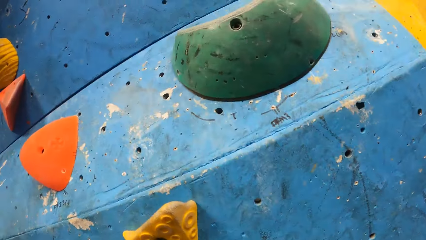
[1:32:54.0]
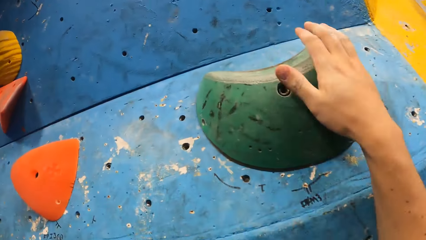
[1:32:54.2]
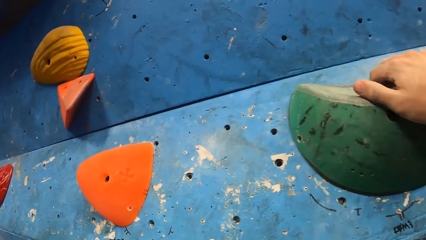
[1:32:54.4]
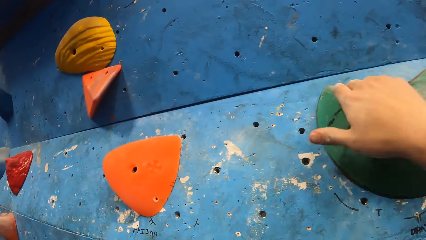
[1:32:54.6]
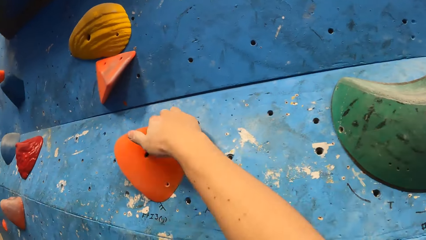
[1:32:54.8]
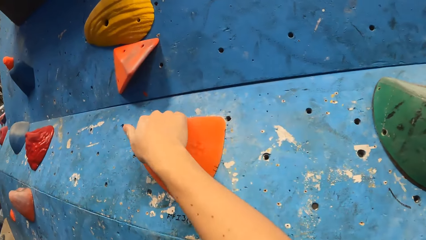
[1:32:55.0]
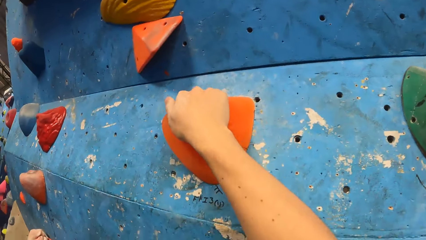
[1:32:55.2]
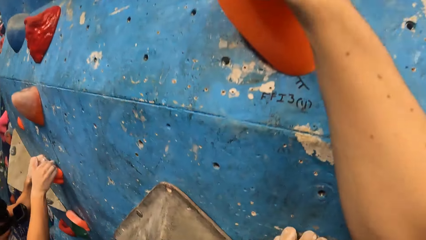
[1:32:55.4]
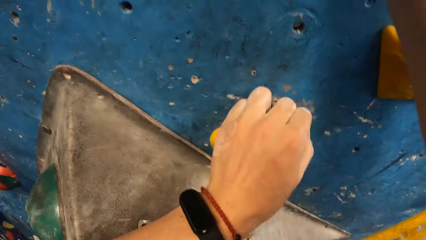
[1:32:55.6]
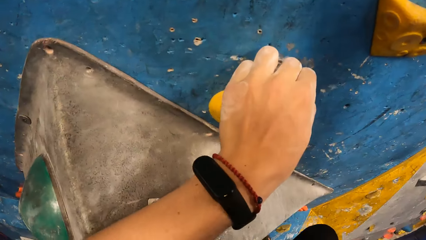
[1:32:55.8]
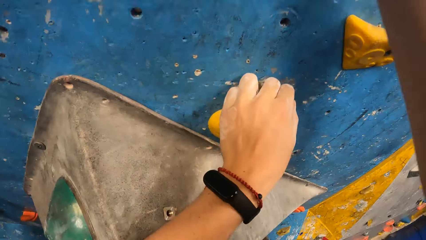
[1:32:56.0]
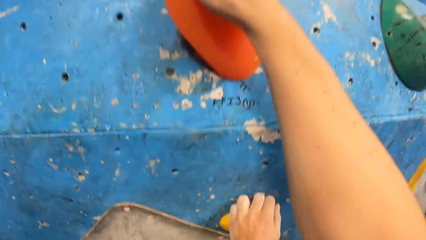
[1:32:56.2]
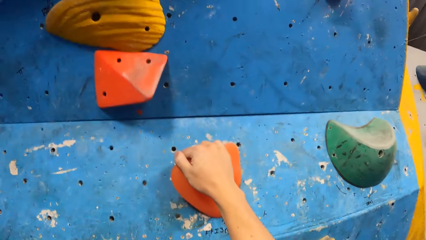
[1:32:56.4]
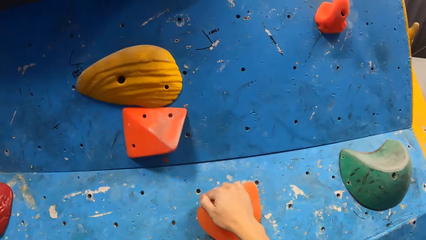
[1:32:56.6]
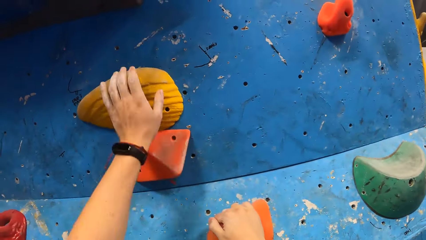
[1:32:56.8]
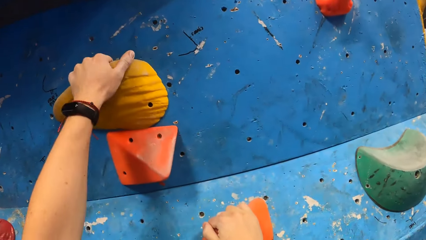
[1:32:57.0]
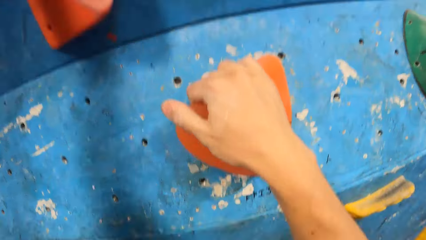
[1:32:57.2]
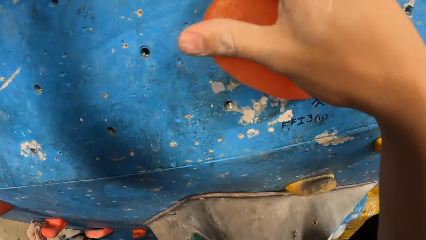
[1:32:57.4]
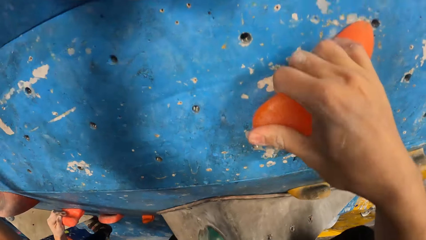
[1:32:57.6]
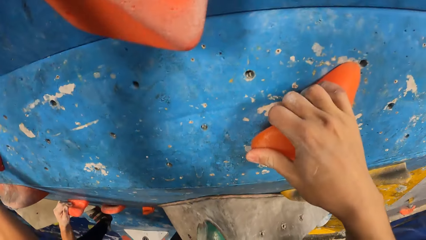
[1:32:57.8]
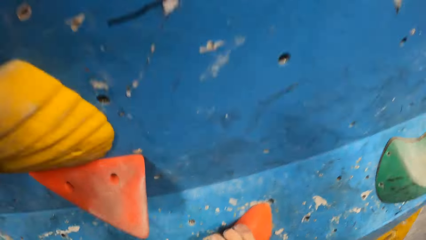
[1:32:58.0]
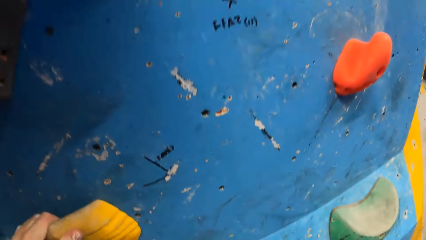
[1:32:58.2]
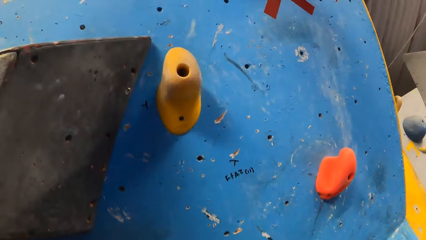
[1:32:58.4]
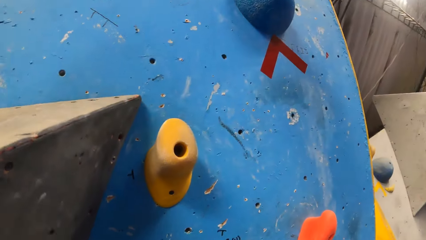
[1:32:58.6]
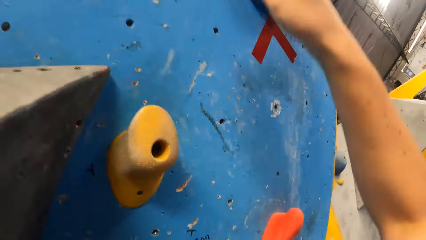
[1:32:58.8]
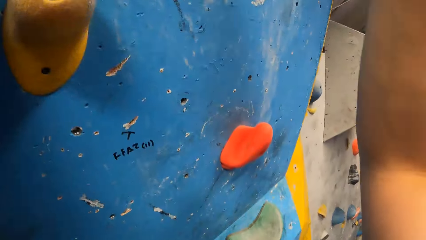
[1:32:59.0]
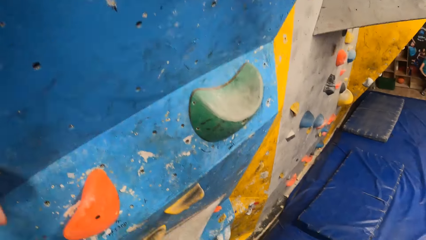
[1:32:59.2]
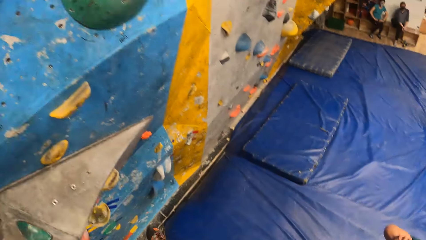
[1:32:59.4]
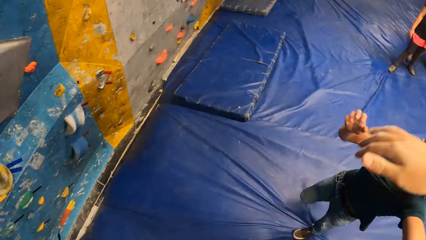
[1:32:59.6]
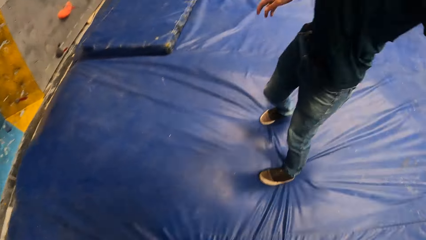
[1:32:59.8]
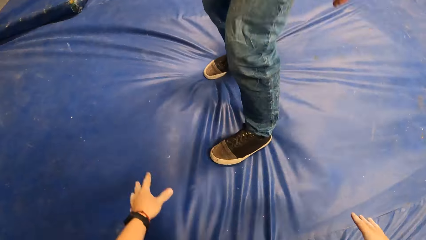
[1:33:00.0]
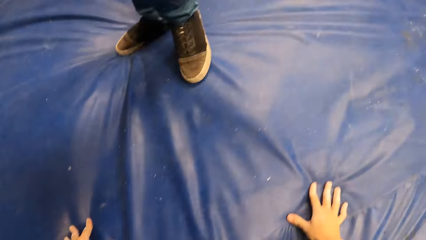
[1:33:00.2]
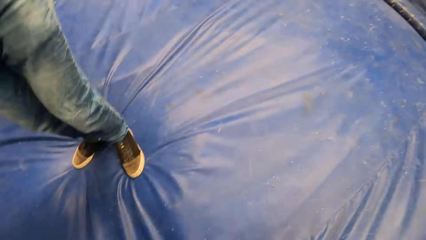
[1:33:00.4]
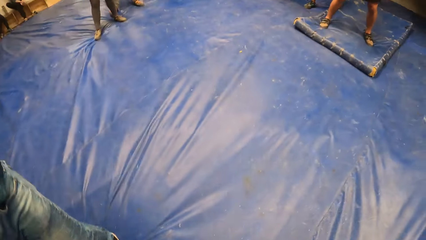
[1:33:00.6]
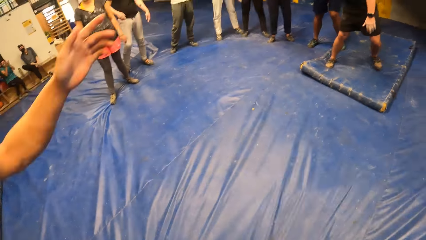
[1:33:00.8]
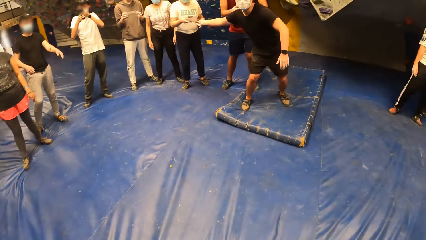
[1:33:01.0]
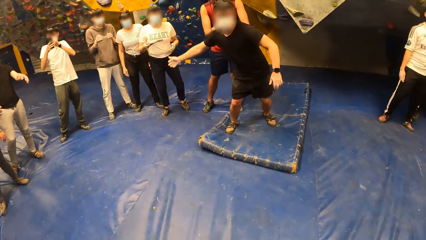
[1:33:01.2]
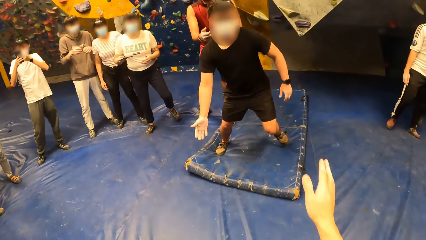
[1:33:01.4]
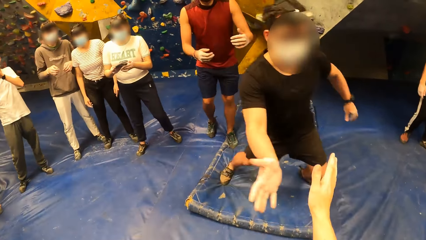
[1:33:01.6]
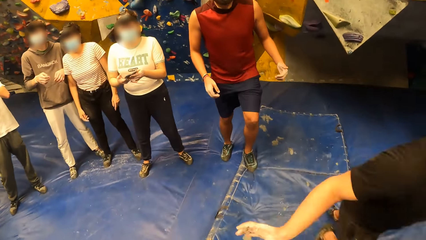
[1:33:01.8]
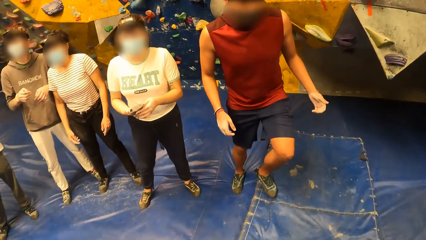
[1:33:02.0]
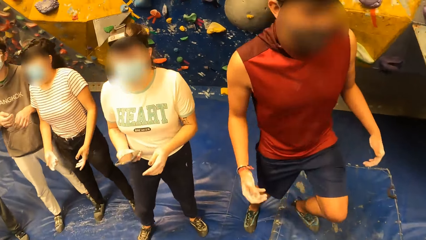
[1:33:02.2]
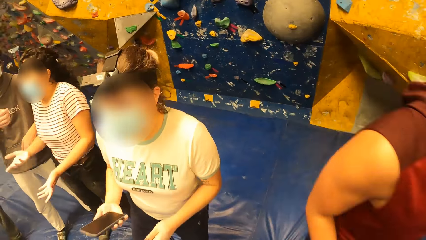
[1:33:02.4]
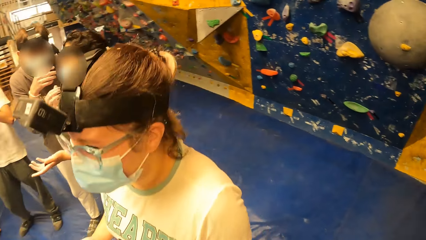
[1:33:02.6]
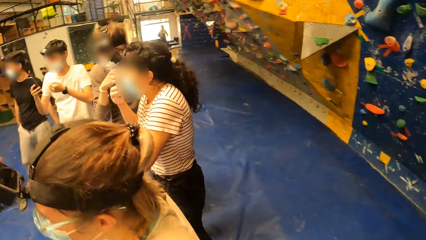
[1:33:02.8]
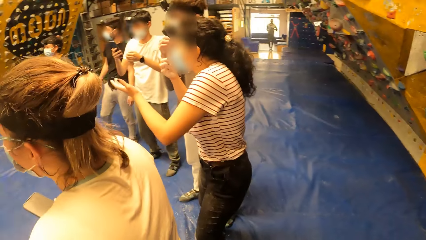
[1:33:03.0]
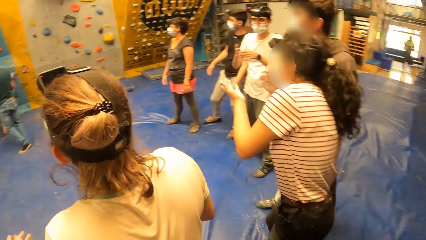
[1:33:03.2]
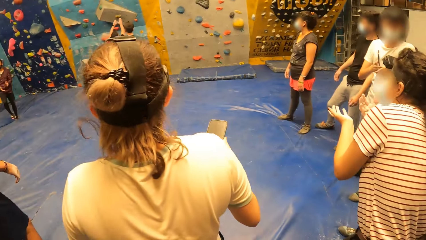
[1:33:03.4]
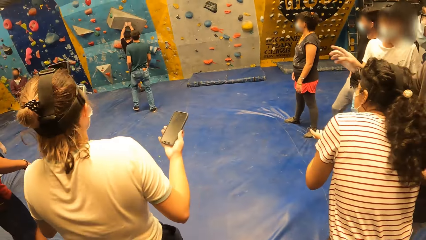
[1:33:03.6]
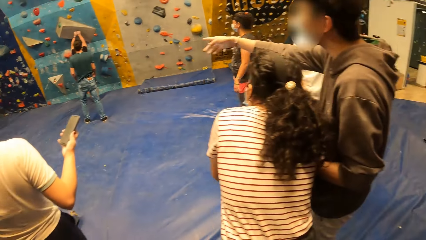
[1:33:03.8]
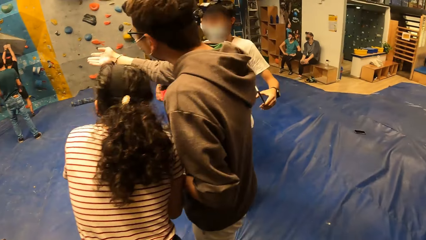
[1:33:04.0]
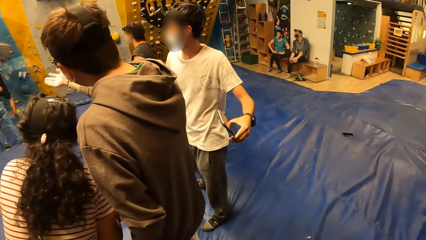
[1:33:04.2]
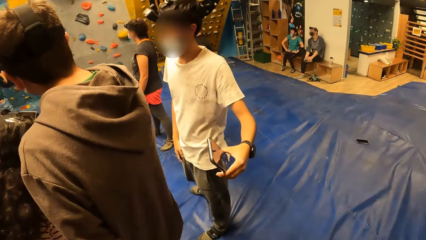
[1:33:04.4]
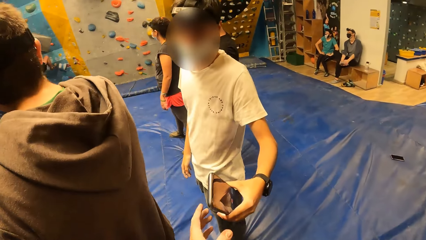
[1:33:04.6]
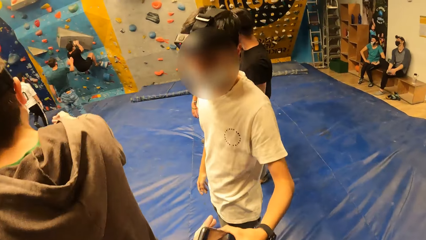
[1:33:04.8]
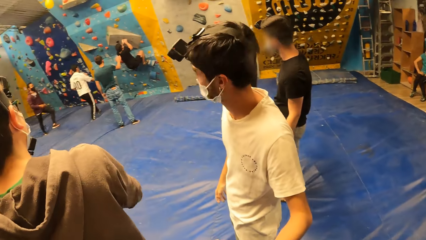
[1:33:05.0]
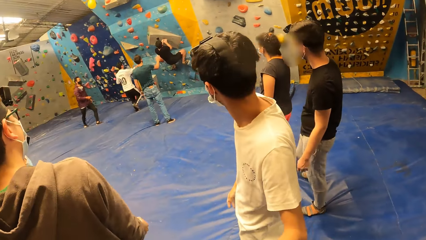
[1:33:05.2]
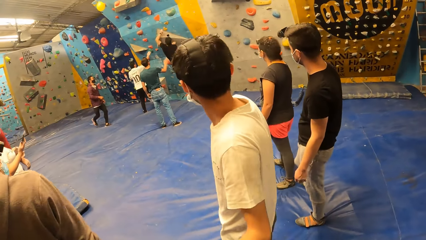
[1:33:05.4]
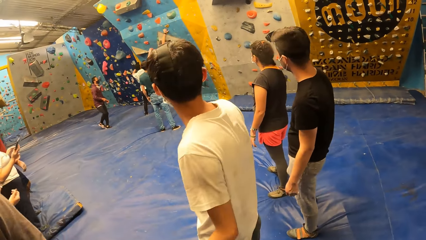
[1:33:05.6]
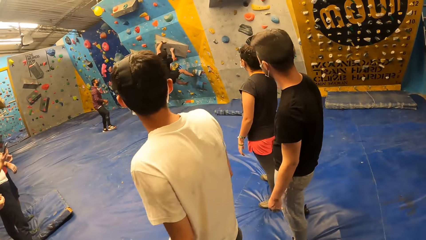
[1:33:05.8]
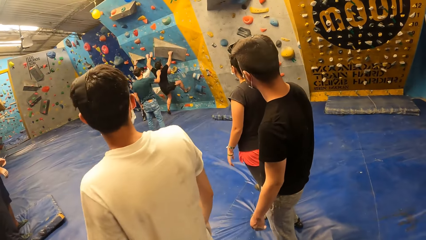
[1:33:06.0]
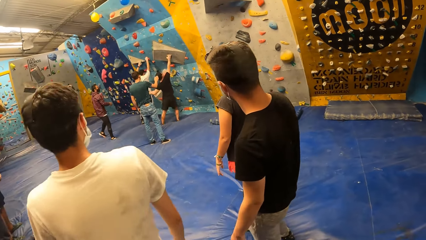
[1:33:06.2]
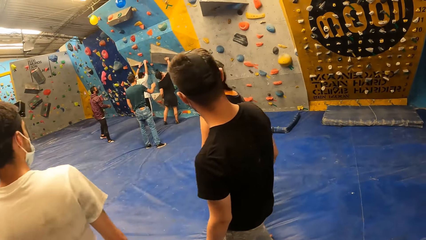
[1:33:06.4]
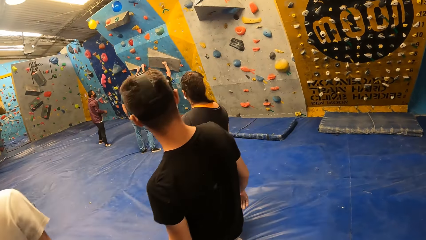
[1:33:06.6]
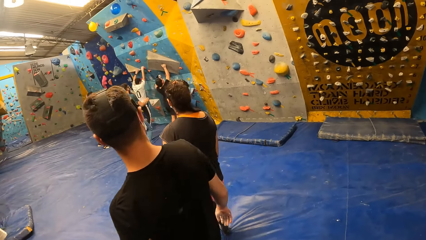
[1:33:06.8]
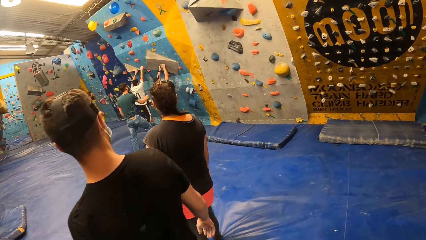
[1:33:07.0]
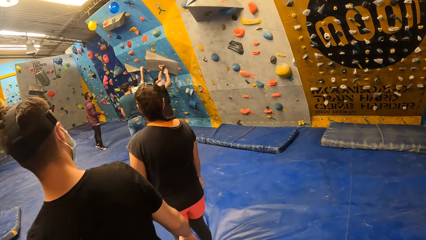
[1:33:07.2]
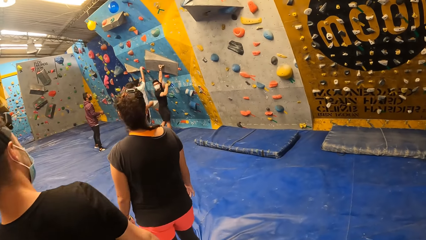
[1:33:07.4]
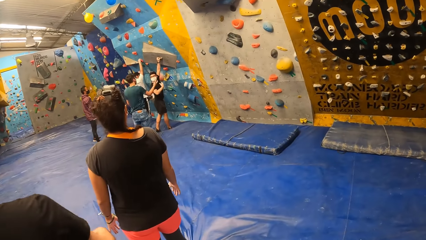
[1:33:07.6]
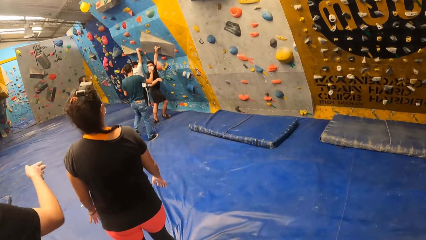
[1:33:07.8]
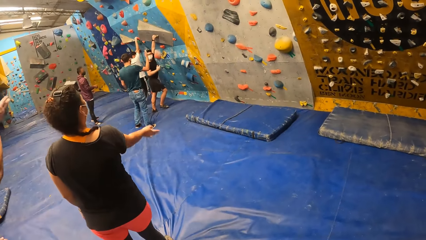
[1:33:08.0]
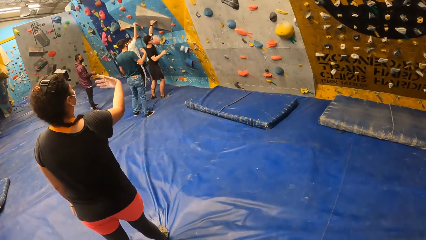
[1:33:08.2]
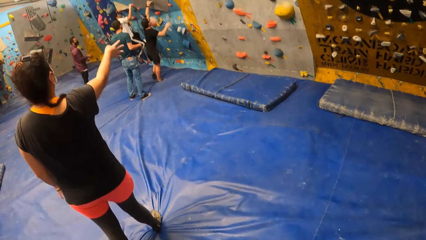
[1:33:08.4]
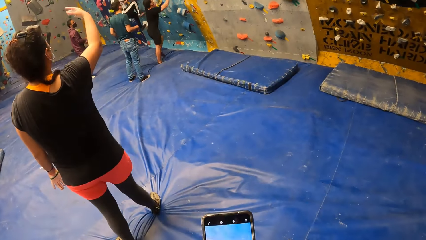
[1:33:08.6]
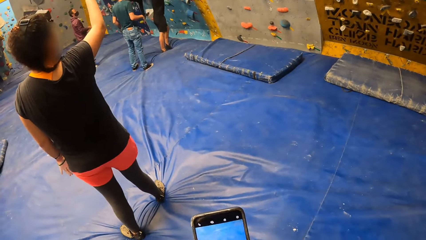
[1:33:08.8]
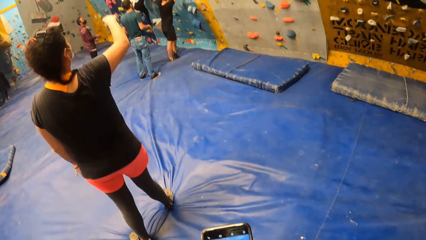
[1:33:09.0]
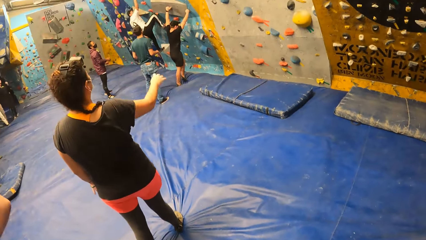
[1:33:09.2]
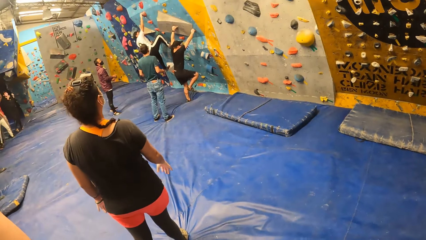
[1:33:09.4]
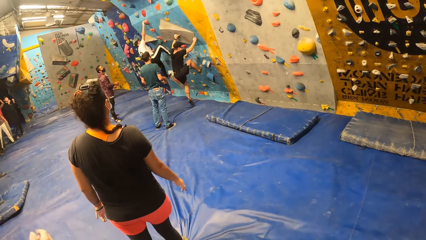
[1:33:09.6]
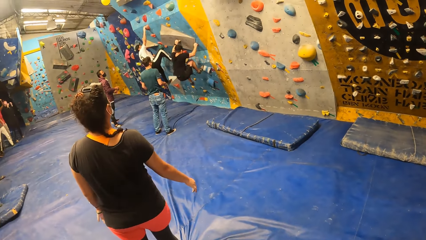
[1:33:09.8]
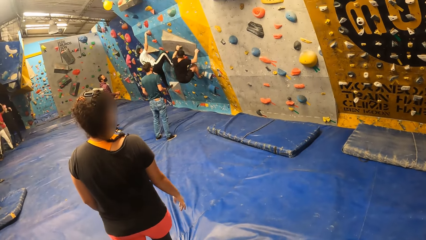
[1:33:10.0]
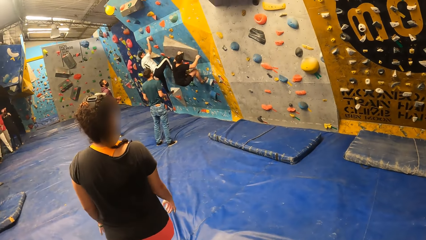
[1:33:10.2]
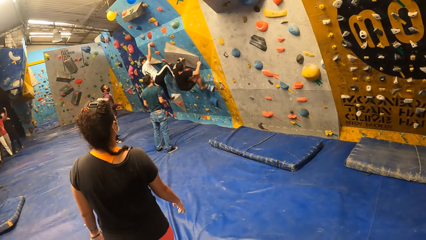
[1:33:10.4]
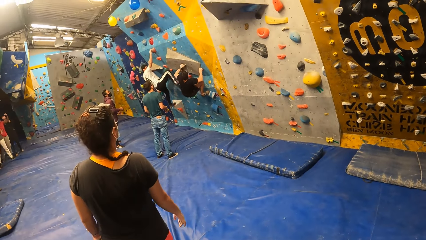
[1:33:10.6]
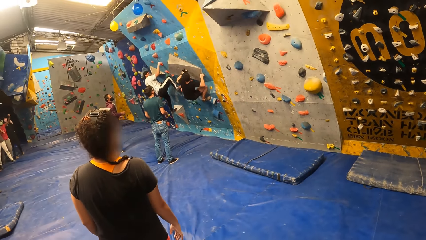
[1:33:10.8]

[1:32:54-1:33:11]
The camera wearer jumps down from the bouldering wall on the crash pad. He interacts with a man. He collects the phone from another man with his left hand. The first man climbs the bouldering wall with both hands. A third man holds a climbing hold with his right hand. The first man jumps down from the bouldering wall on the crash pad. The third man climbs the bouldering hold with both hands. A fourth man interacts with the first man. The camera wearer operates the phone with both hands. The first man climbs the bouldering wall with both hands.
